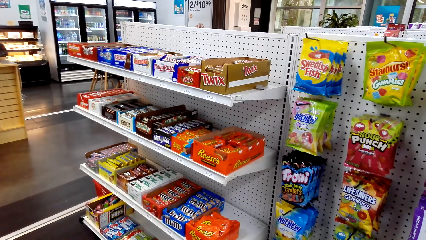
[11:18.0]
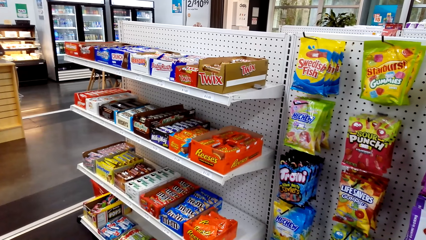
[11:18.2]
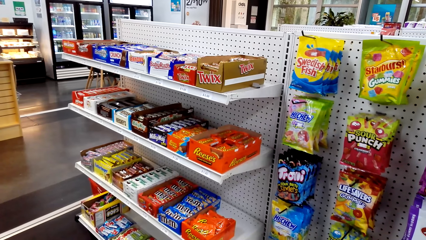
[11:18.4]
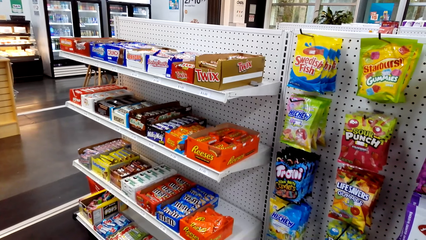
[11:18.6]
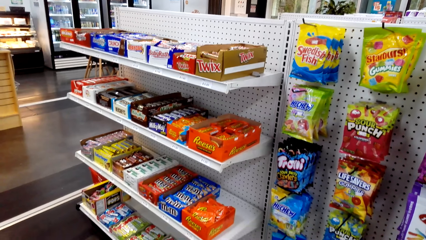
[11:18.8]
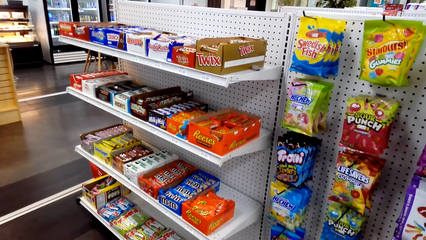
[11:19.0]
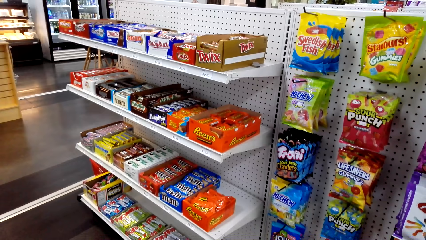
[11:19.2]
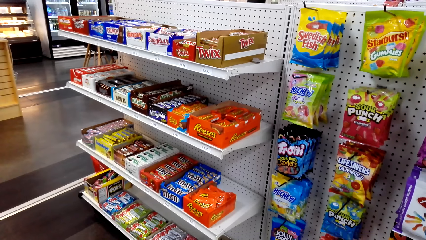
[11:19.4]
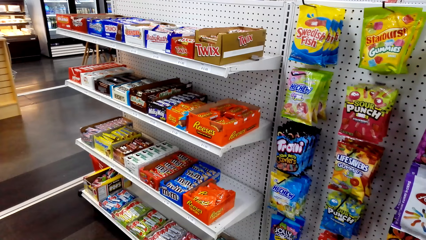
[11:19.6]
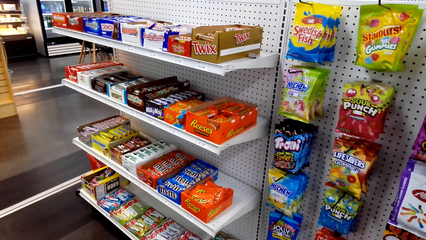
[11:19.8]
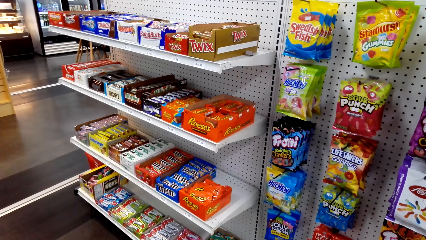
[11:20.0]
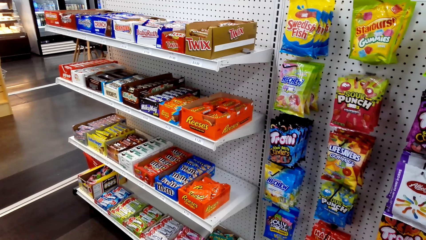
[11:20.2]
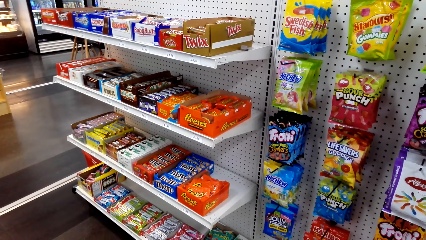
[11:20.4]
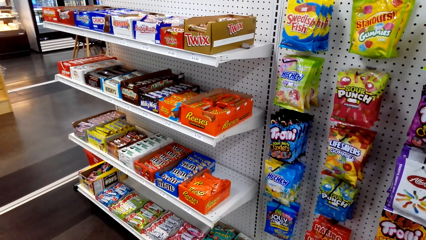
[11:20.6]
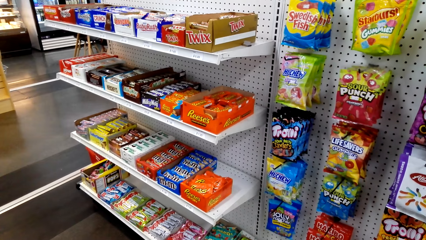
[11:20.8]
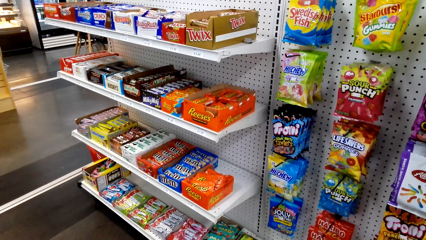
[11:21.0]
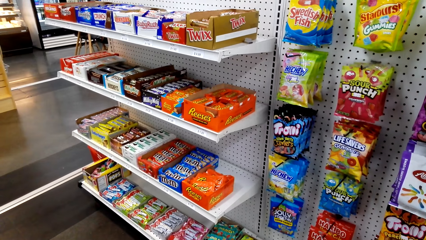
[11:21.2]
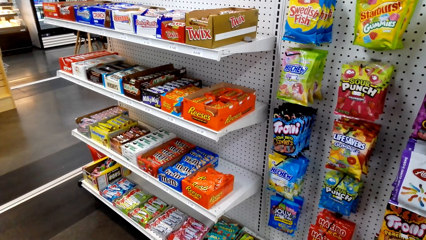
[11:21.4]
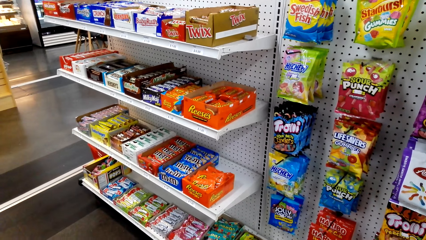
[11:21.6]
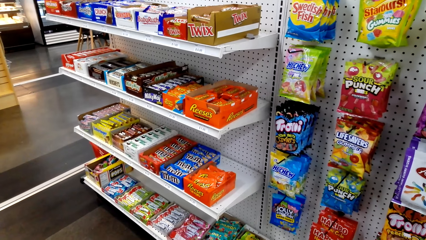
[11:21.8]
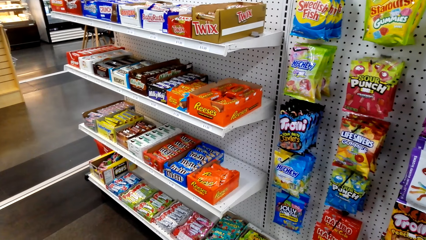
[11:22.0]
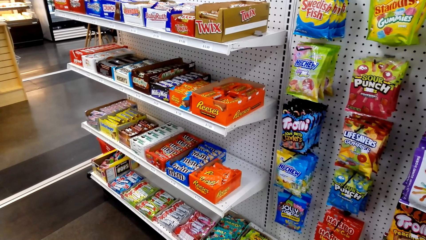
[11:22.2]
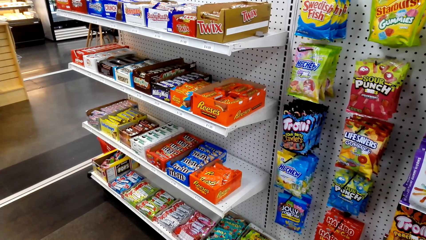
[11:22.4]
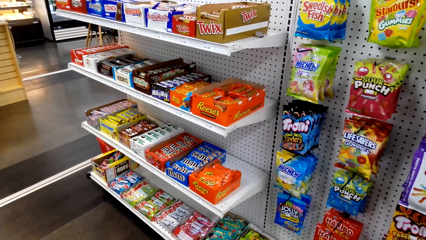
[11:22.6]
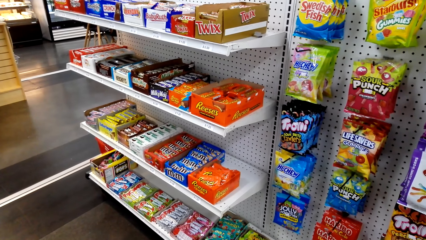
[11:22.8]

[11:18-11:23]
The camera wearer looks around.

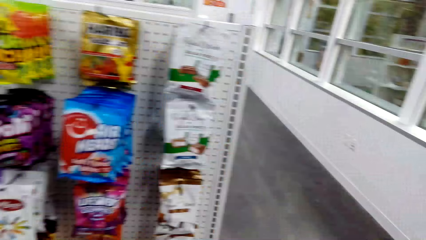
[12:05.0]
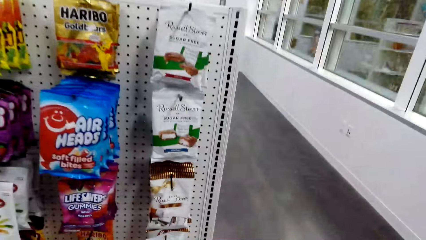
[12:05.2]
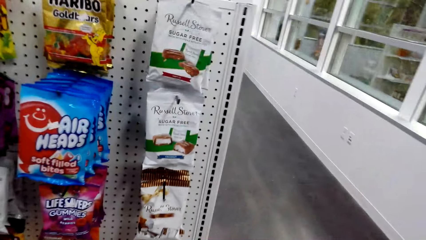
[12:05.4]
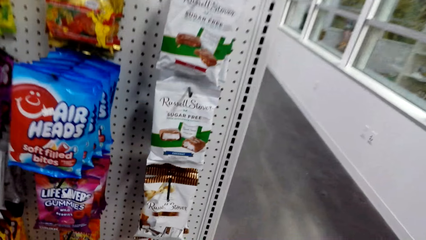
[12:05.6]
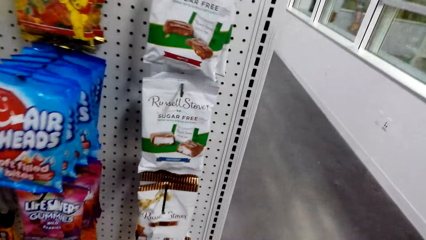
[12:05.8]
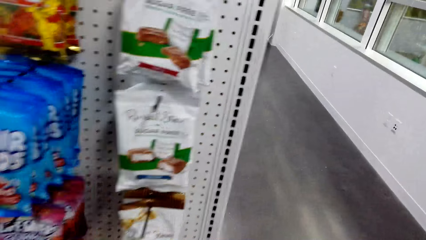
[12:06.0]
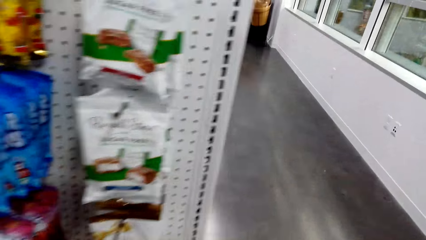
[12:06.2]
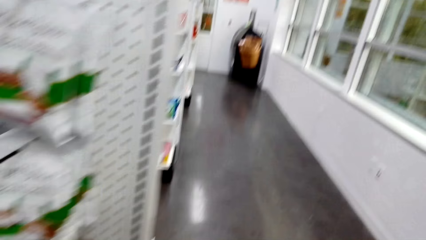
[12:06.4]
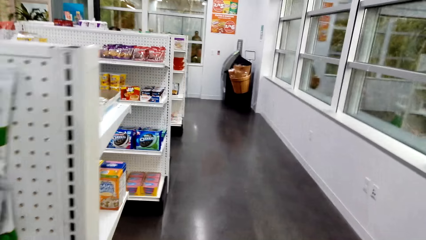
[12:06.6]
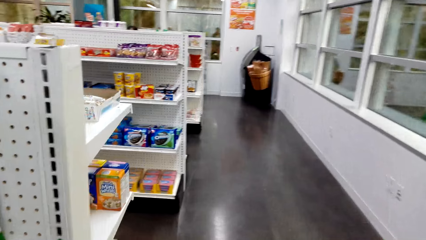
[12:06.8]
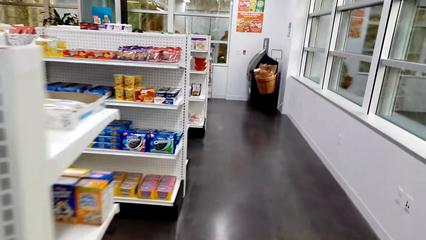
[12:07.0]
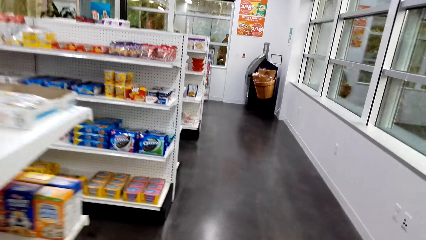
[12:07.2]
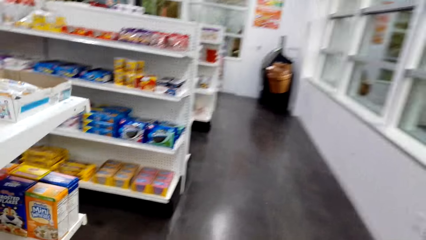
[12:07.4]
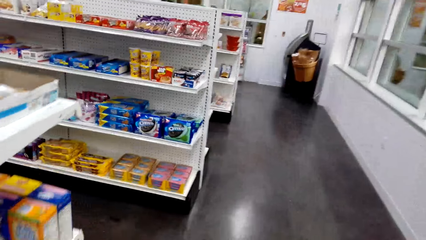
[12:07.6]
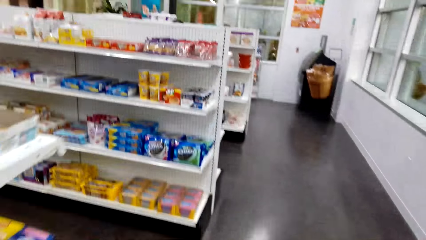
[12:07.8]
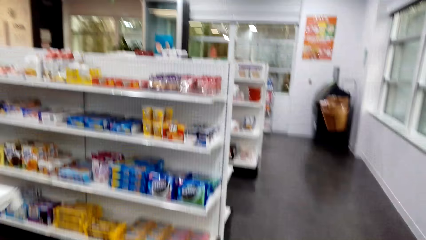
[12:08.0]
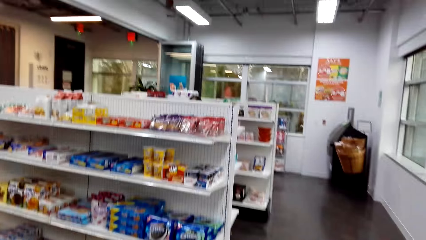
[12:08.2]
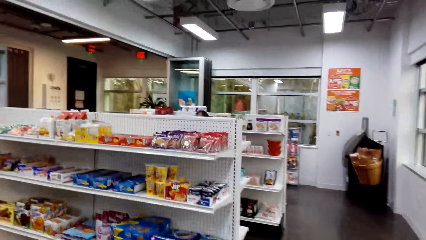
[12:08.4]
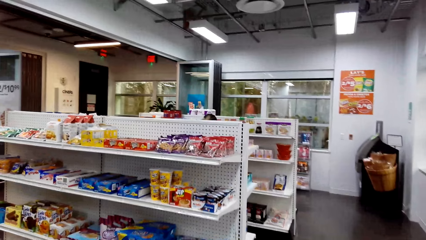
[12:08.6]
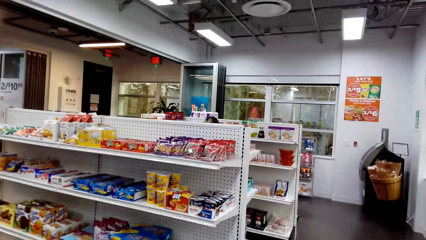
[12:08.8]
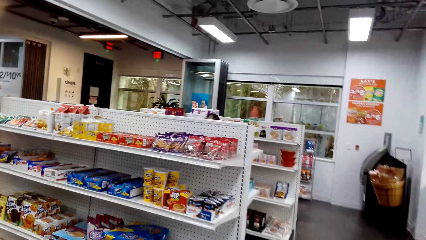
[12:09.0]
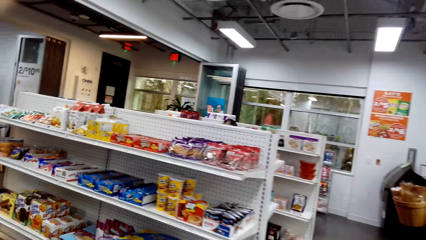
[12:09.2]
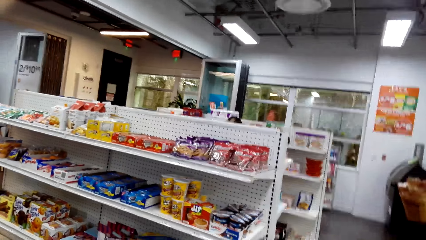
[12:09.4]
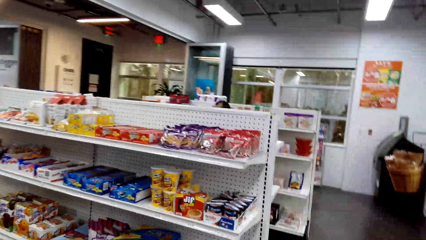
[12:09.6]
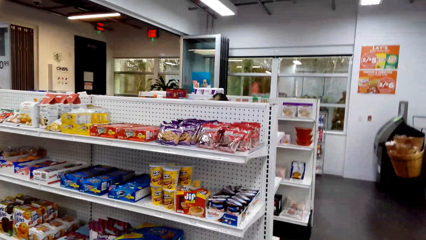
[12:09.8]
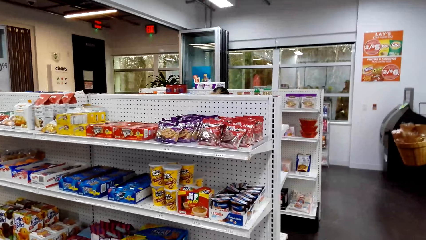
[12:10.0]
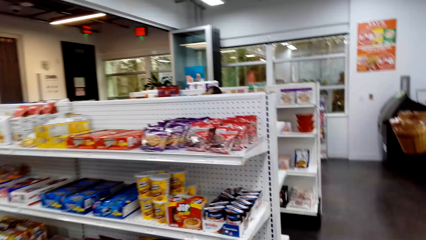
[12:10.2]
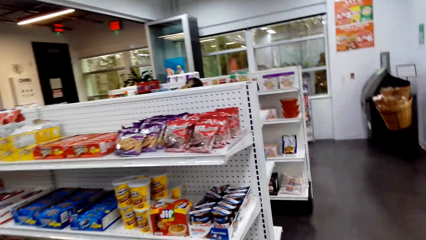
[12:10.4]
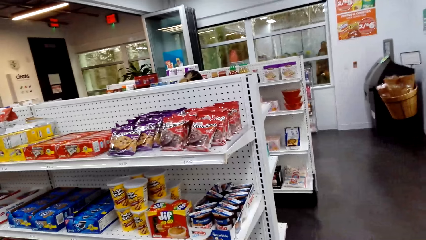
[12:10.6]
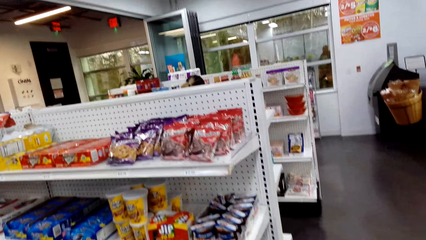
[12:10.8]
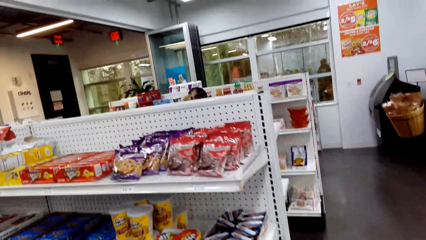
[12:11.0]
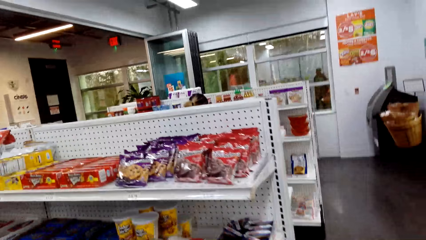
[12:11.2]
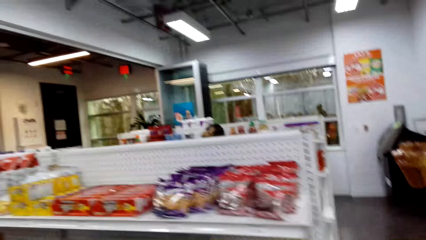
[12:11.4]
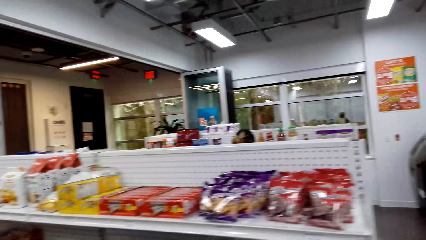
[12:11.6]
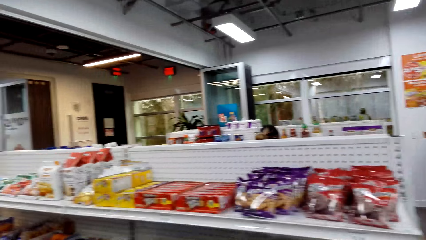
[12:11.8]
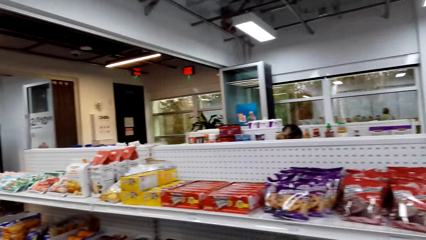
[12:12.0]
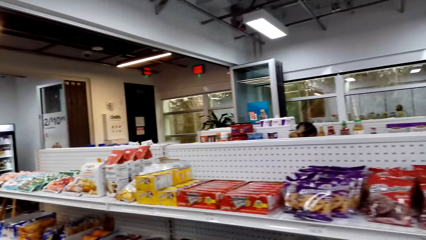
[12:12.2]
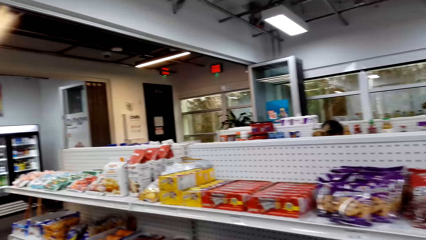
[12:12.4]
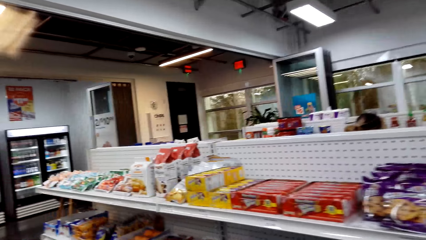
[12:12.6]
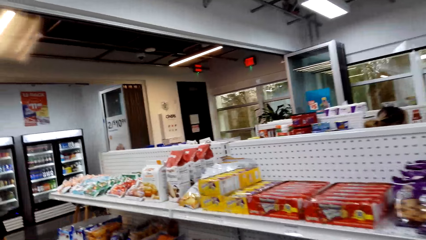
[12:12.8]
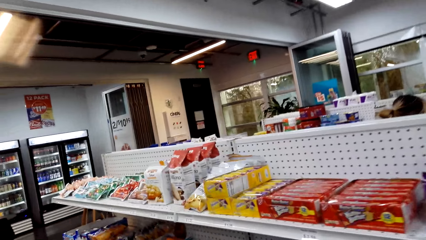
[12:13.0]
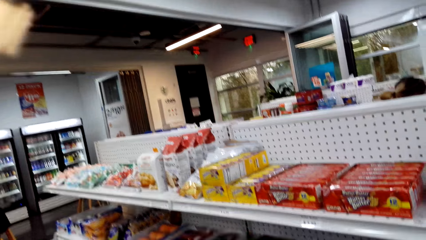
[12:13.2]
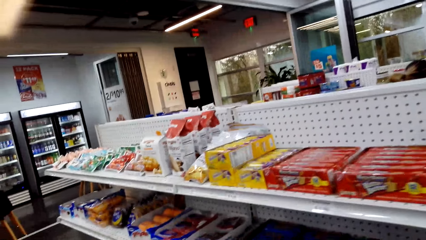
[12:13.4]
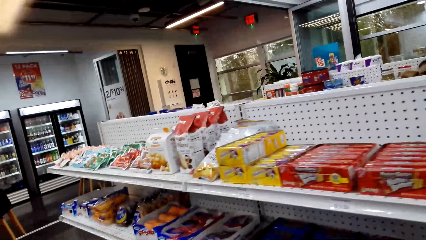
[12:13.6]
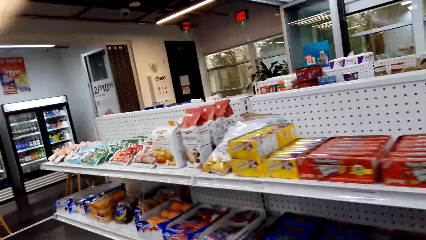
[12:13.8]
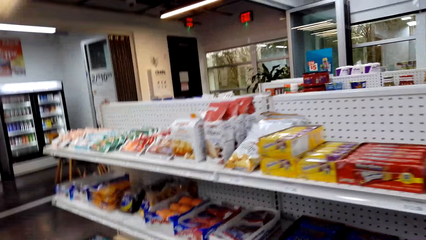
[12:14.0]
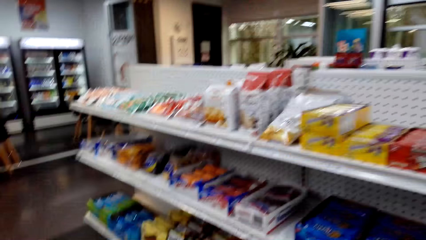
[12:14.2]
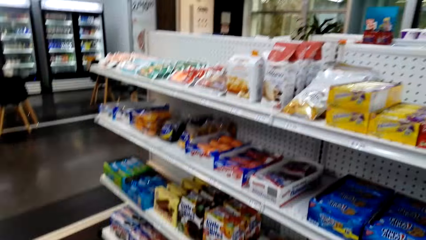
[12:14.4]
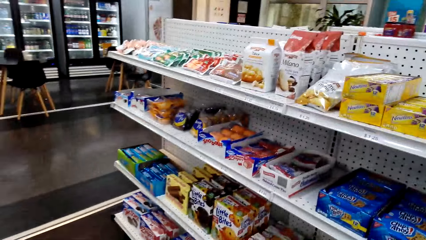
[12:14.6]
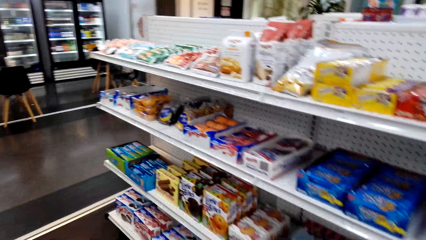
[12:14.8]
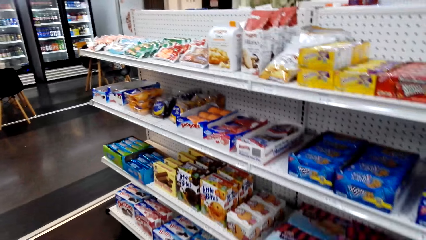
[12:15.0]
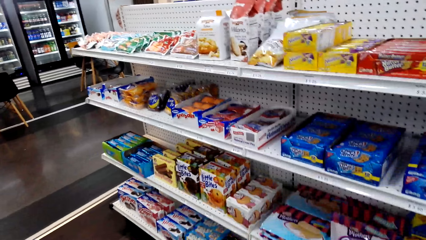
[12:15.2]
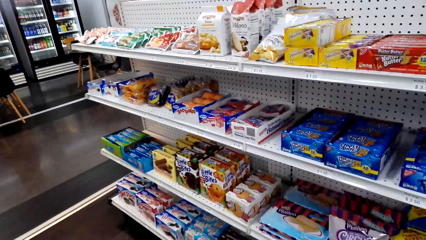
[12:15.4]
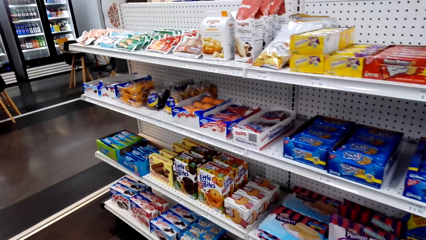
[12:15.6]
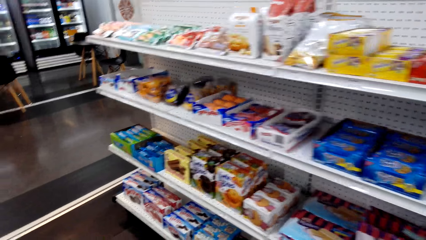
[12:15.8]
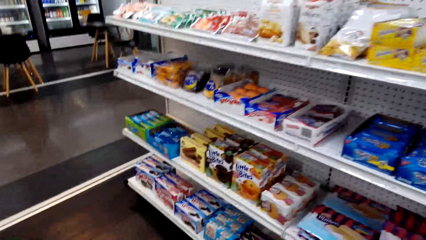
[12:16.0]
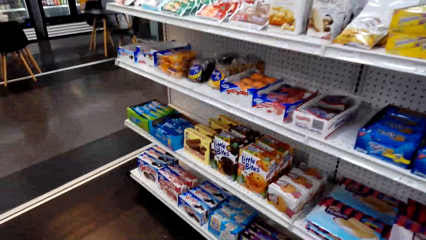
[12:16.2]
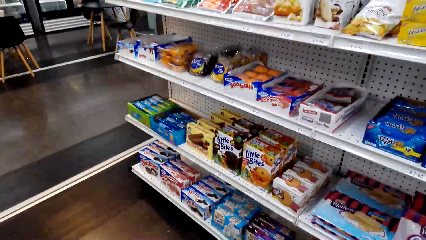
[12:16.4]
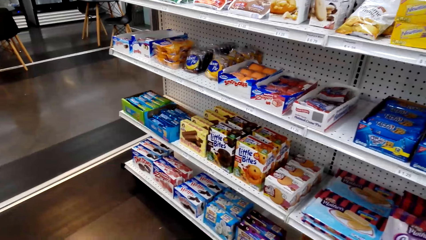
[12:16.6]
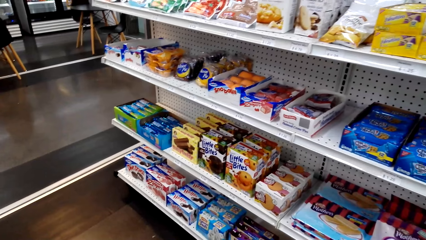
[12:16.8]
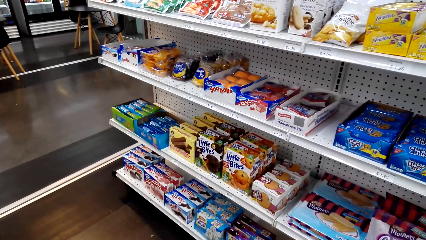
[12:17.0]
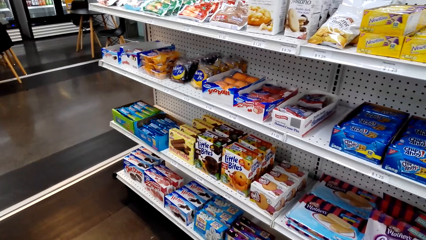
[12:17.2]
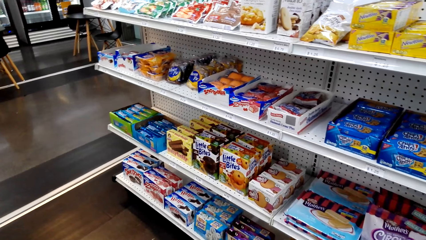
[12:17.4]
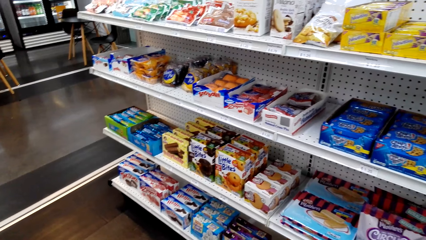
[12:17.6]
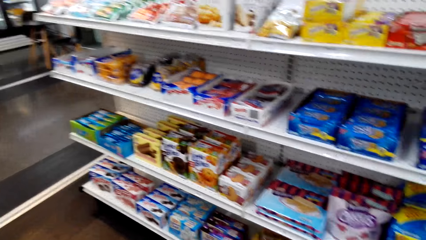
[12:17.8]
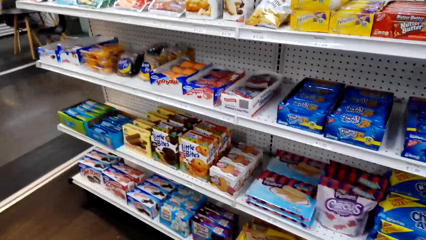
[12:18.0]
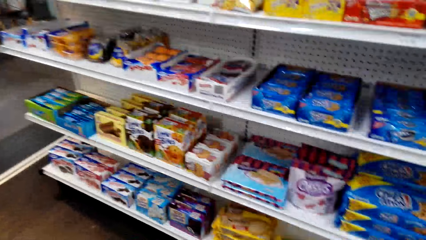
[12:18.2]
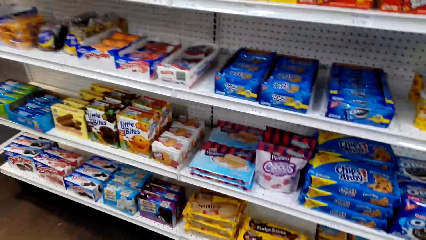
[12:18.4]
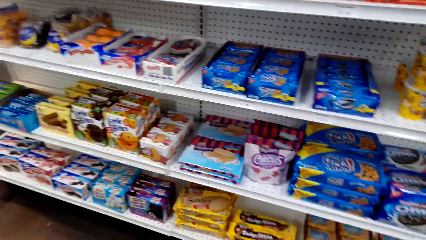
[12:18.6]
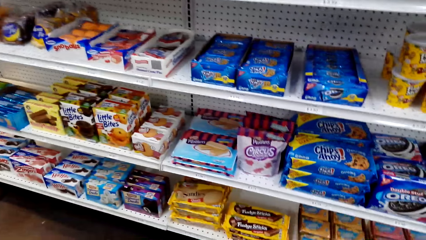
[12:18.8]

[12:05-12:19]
The camera wearer walks around. They look at snacks on the shelves. They look around.
